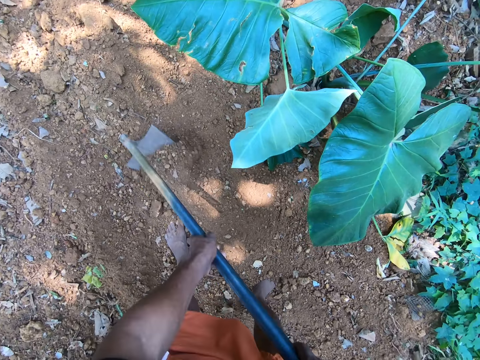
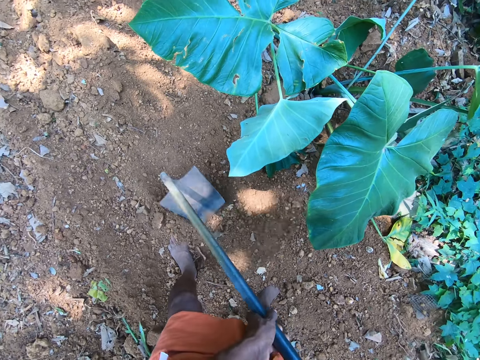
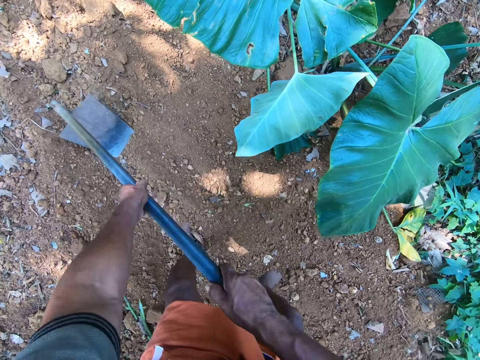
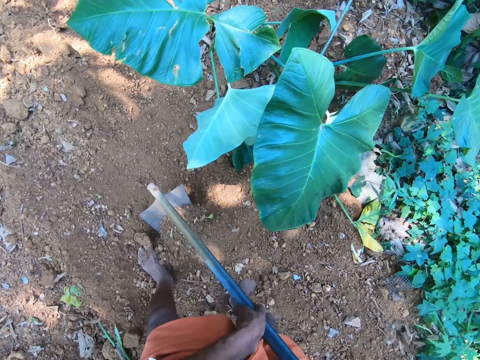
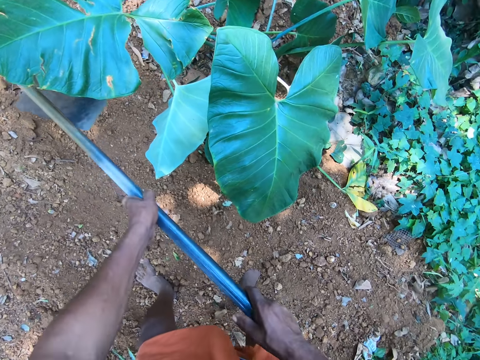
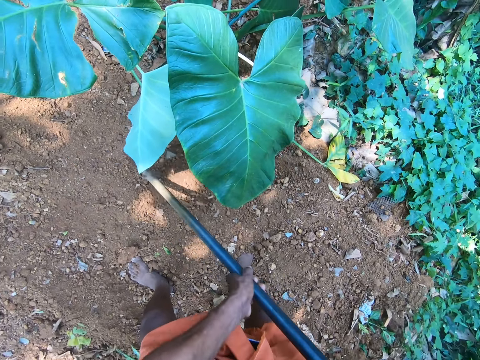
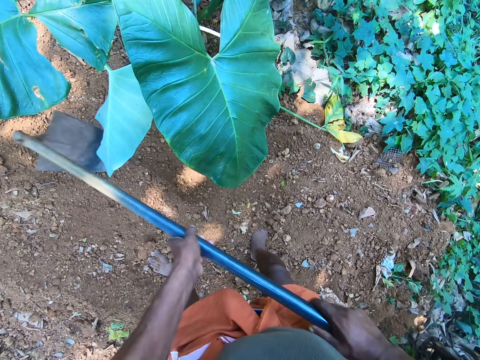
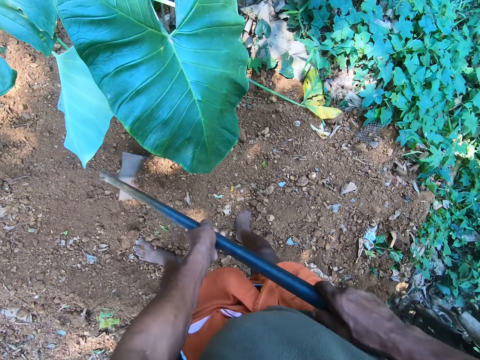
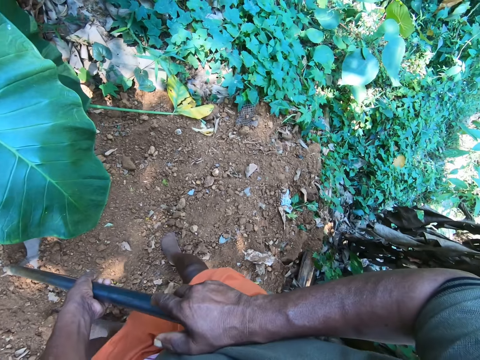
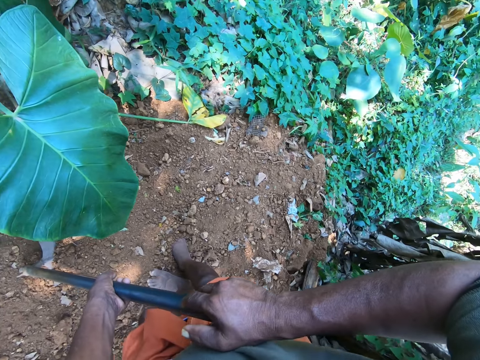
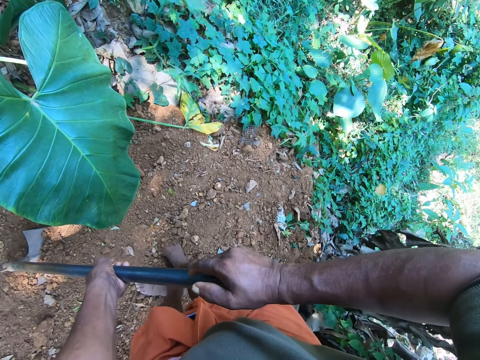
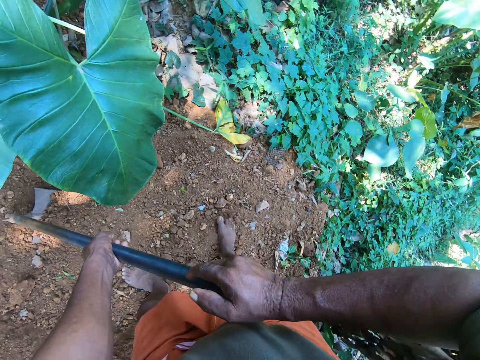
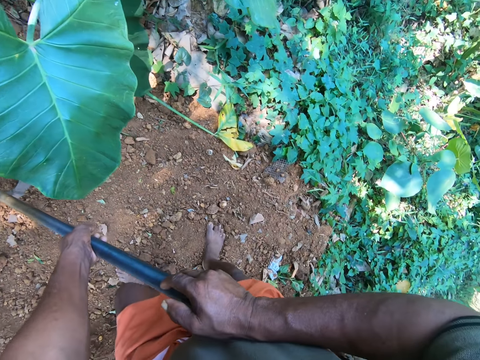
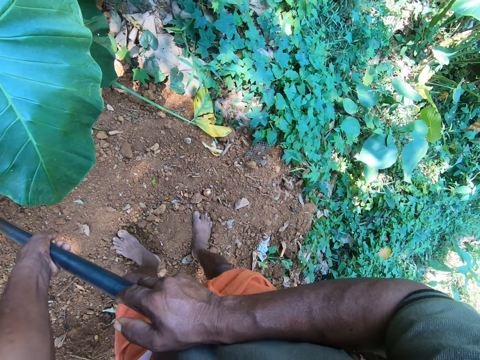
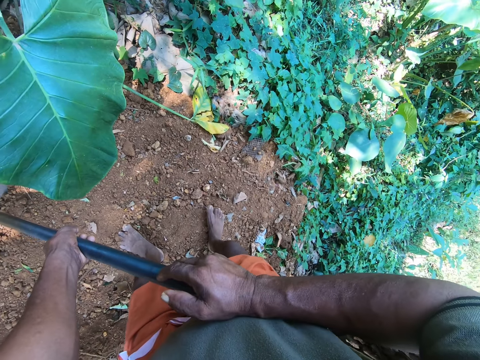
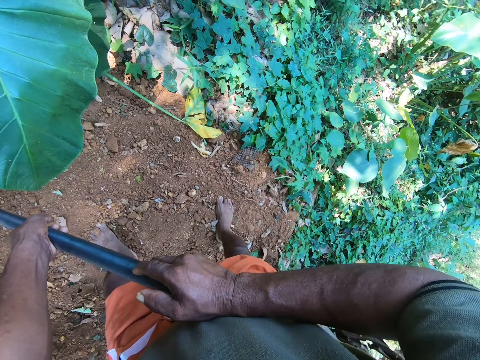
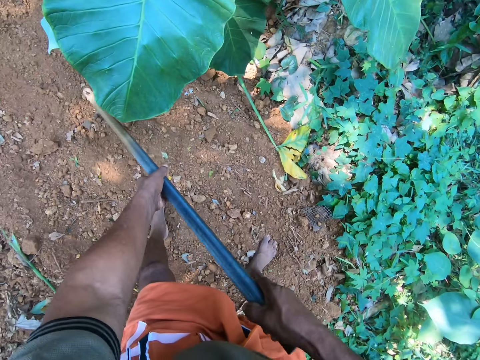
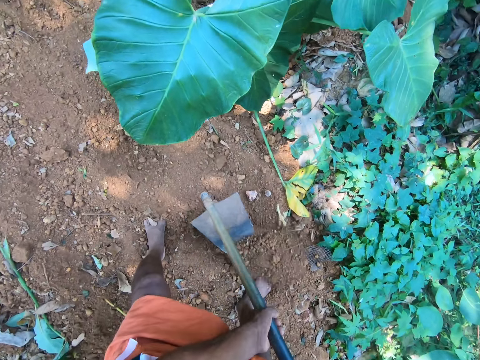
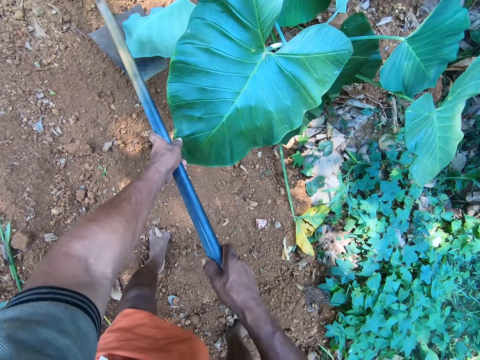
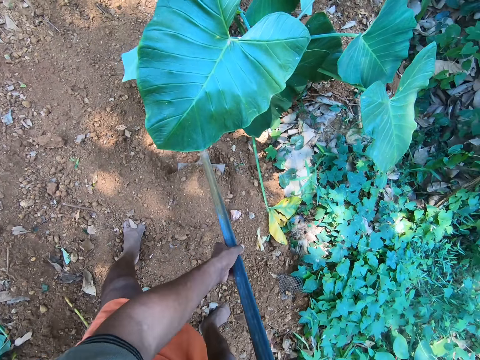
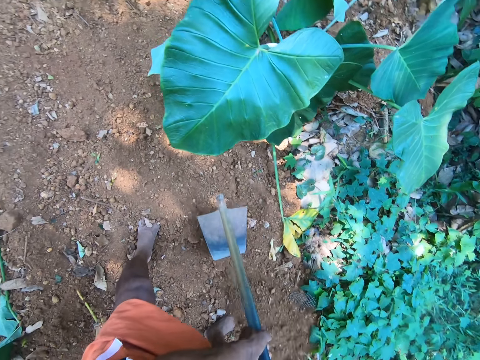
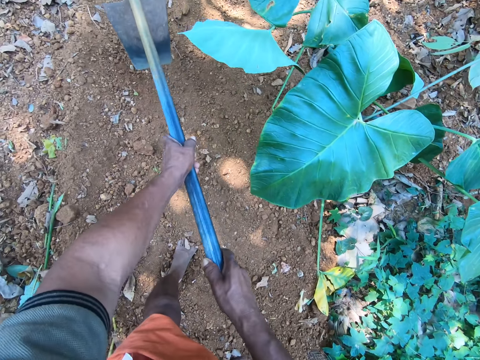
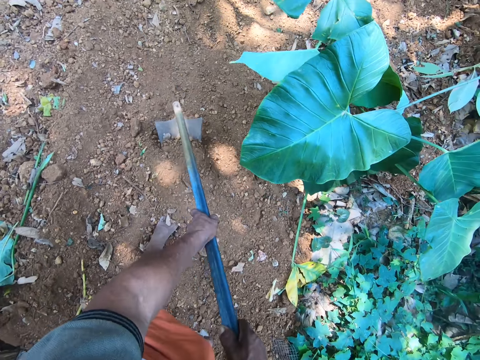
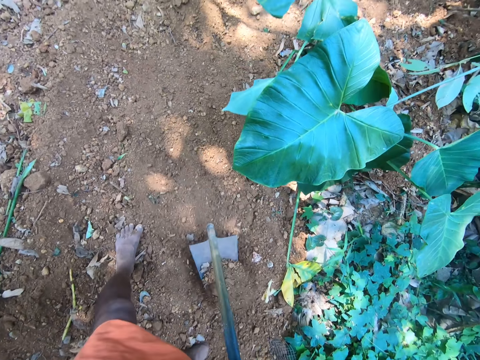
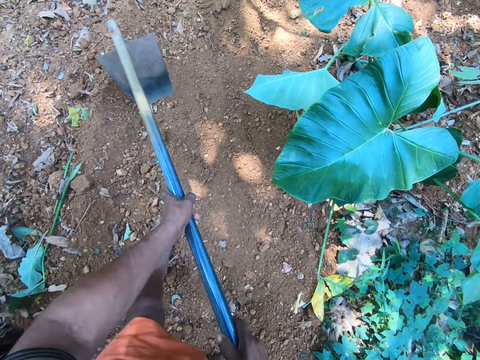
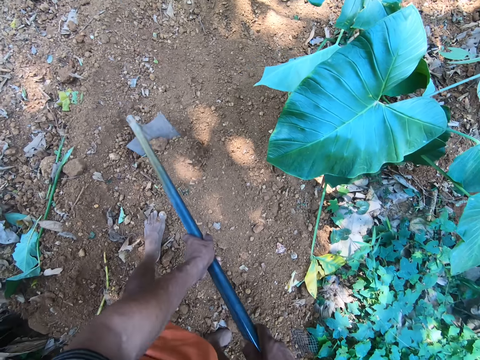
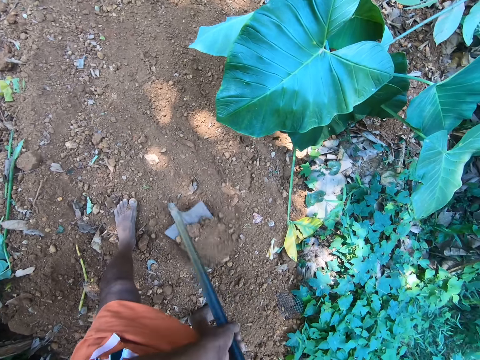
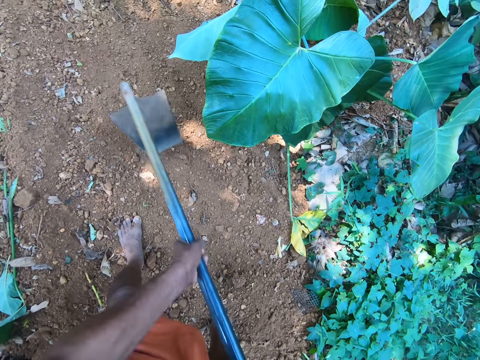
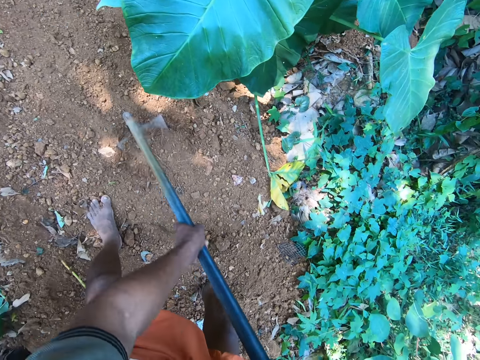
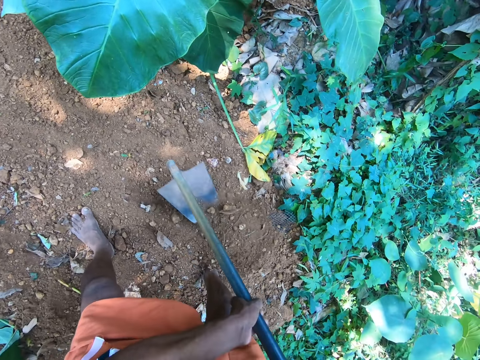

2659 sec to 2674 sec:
The camera wearer looks around. They walk around. They dig the ground.

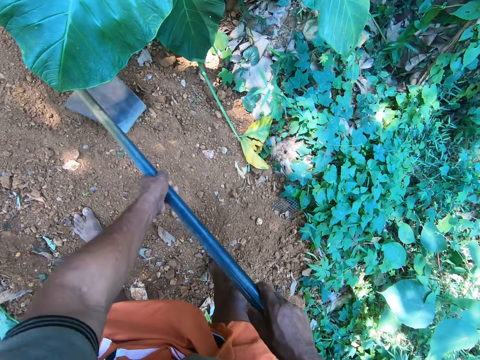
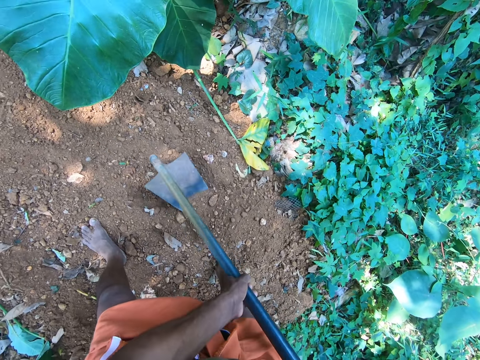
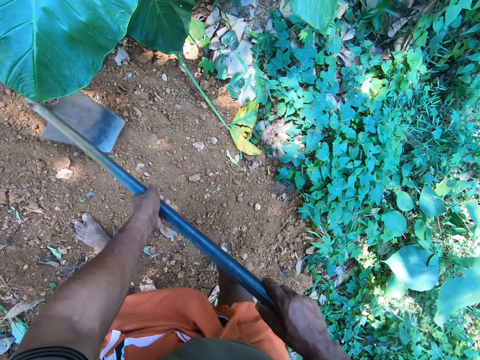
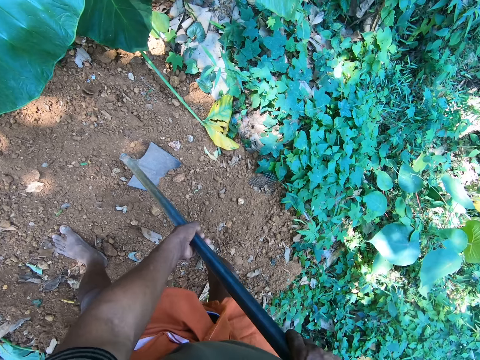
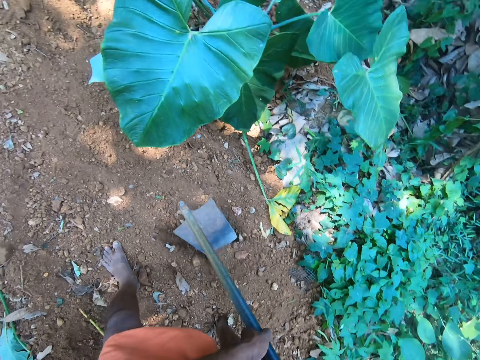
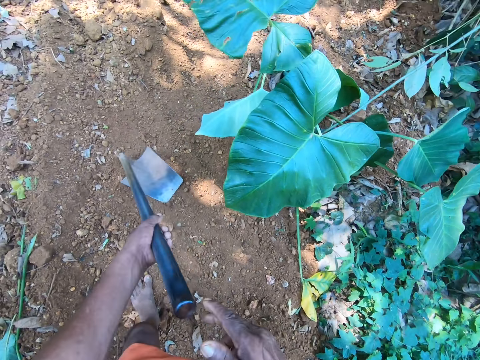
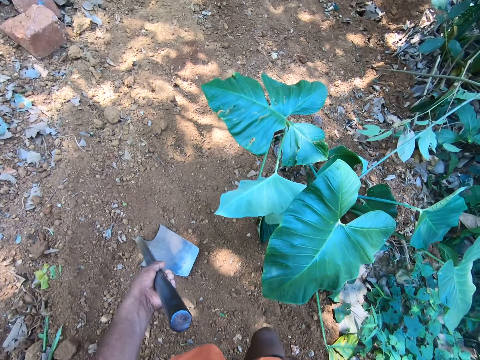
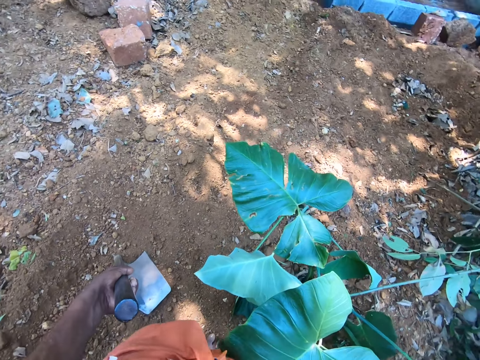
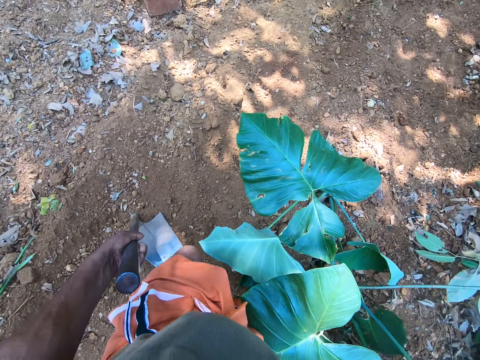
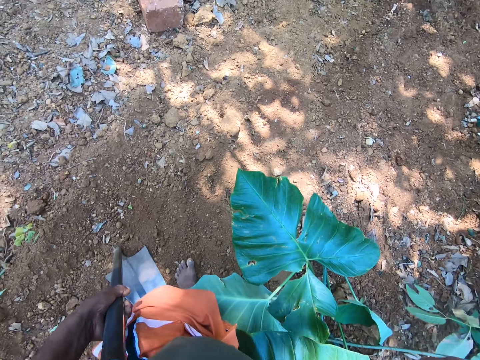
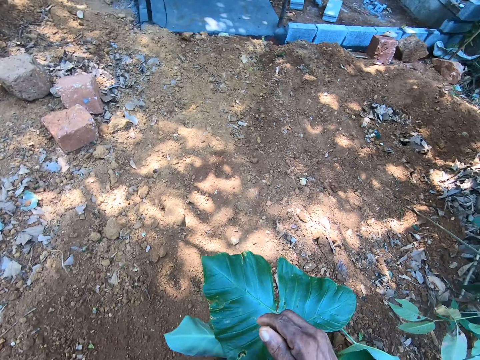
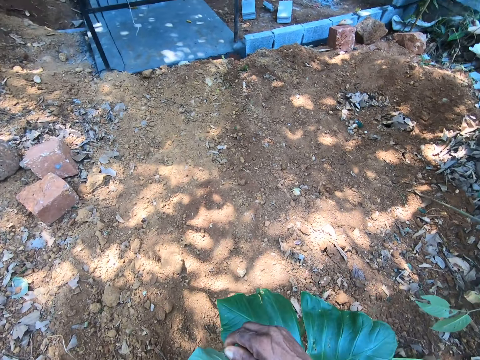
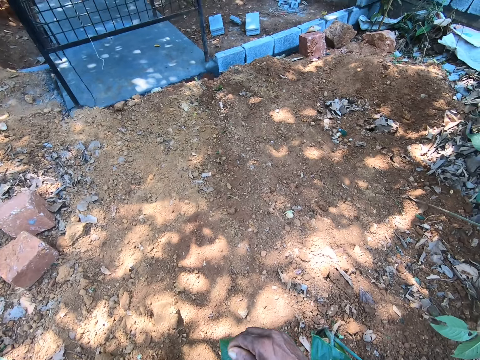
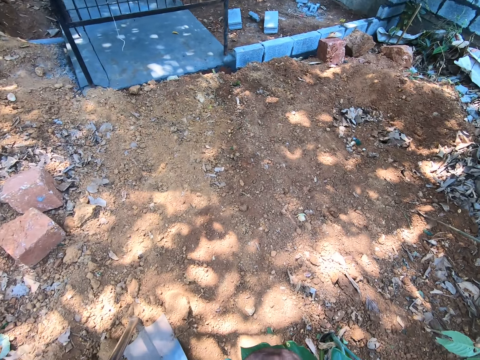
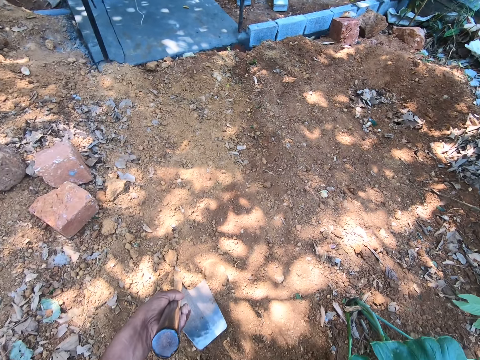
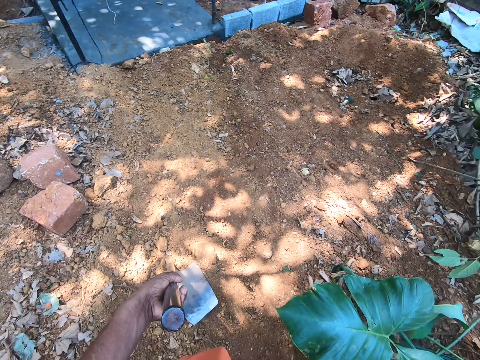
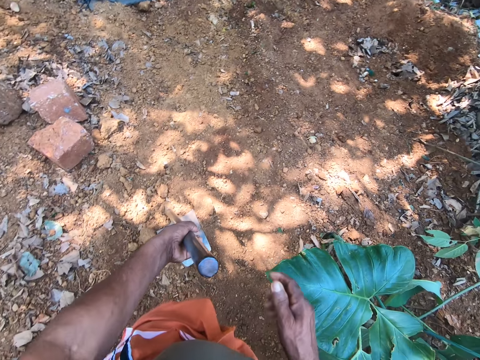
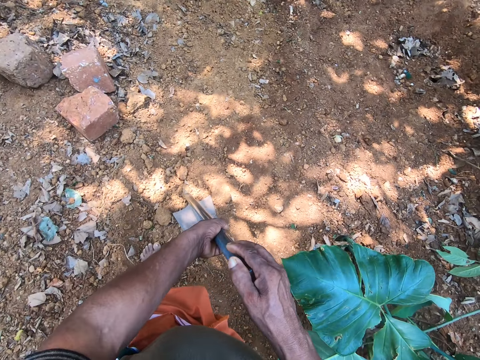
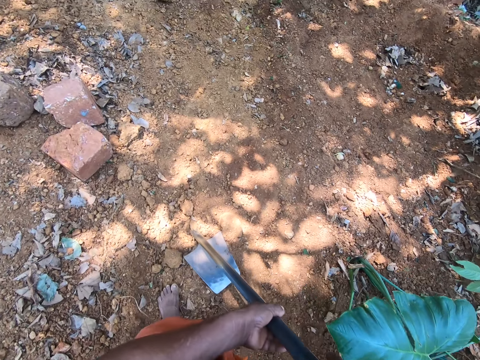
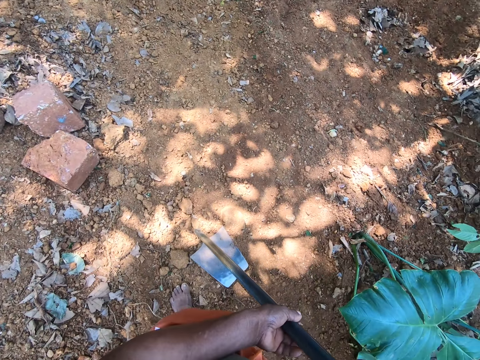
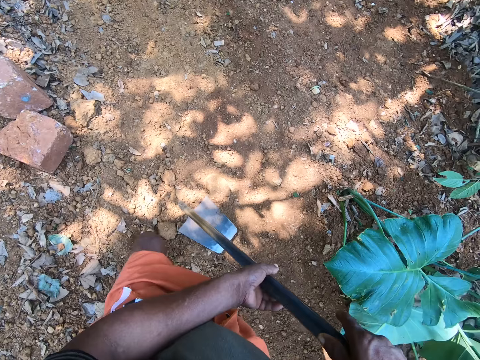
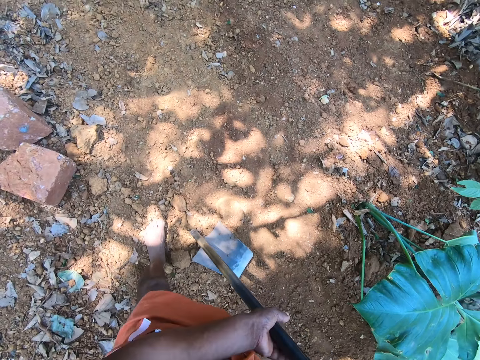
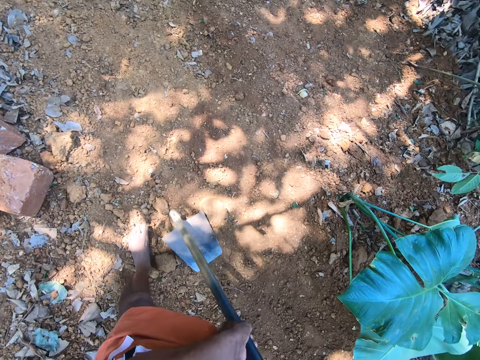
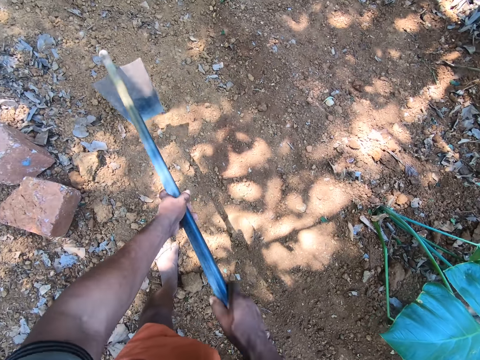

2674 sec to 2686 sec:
The camera wearer hits the hoe on the ground with his left hand. He looks around and walks around. He hits the hoe on the ground with his left hand again. He looks around. He places his right hand on the grip of the hoe in his left hand.
